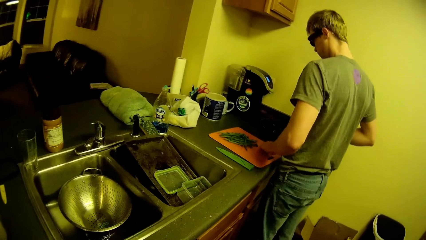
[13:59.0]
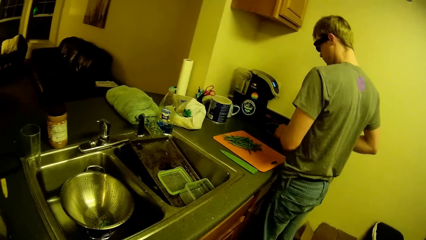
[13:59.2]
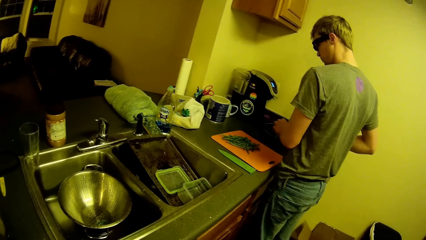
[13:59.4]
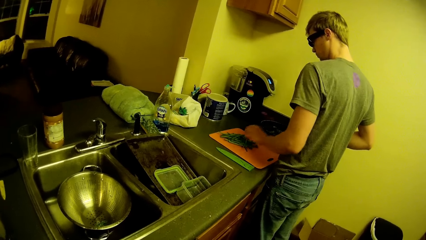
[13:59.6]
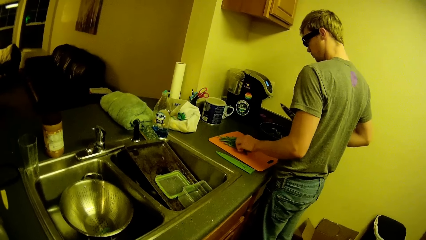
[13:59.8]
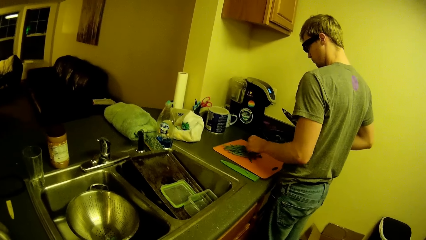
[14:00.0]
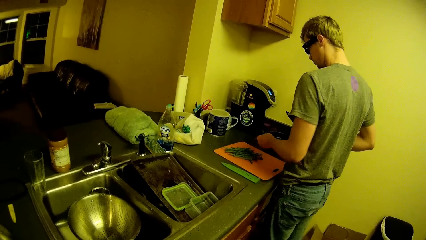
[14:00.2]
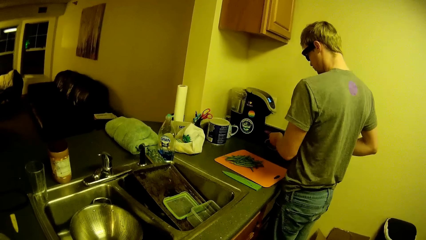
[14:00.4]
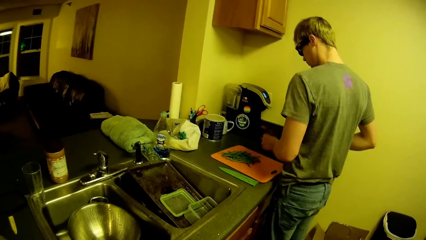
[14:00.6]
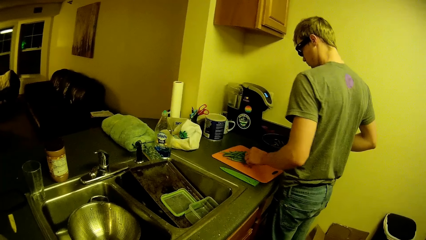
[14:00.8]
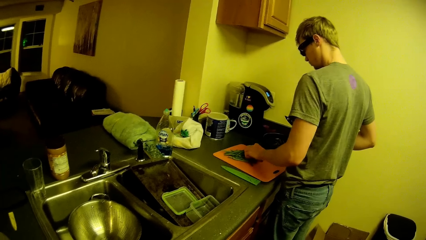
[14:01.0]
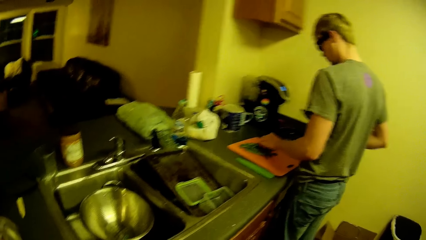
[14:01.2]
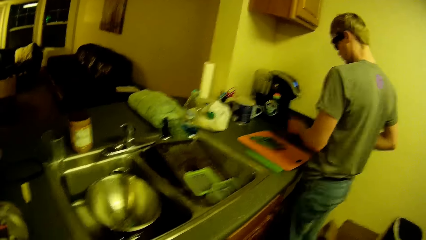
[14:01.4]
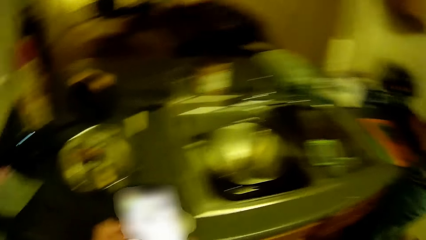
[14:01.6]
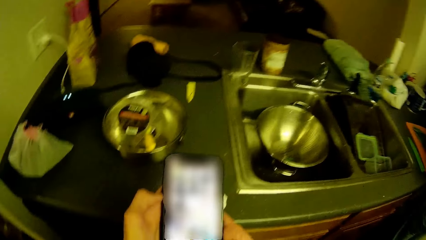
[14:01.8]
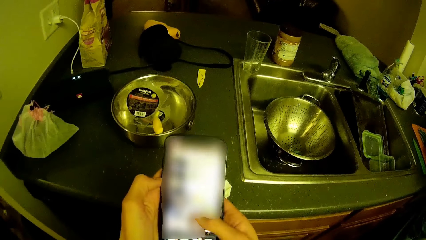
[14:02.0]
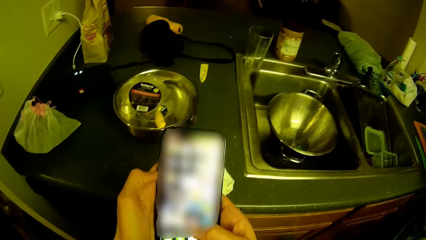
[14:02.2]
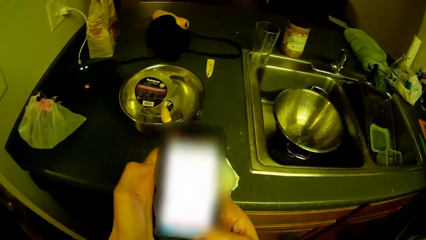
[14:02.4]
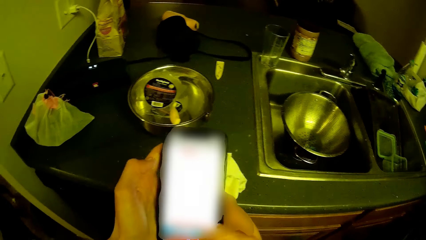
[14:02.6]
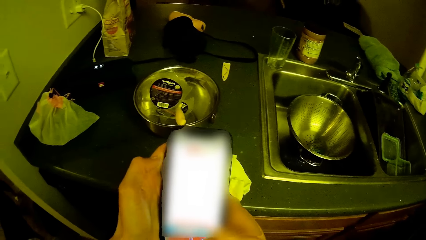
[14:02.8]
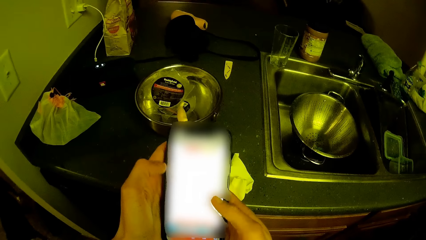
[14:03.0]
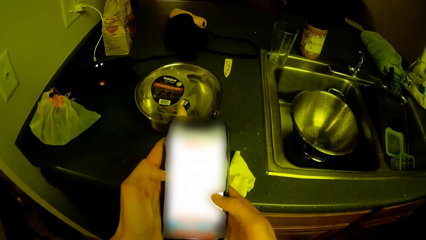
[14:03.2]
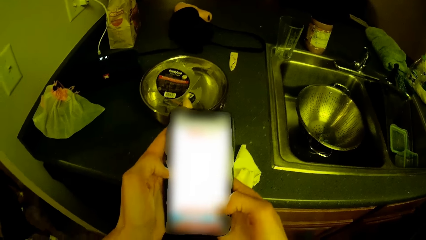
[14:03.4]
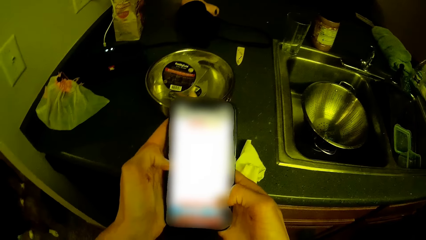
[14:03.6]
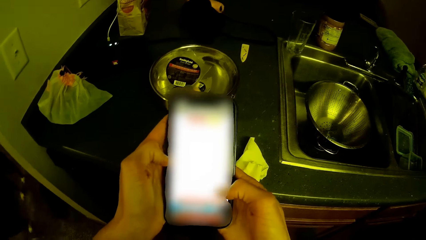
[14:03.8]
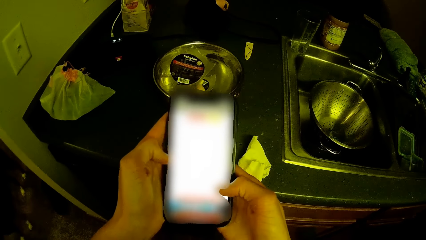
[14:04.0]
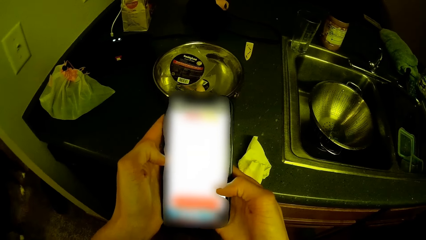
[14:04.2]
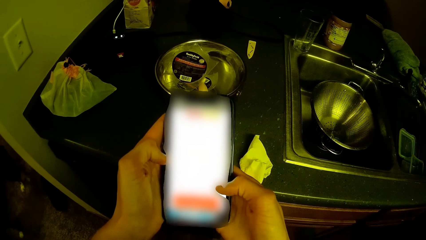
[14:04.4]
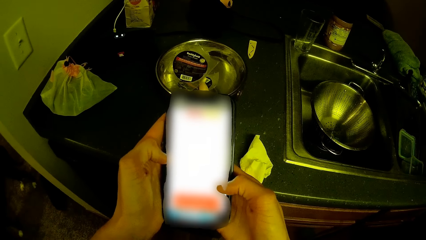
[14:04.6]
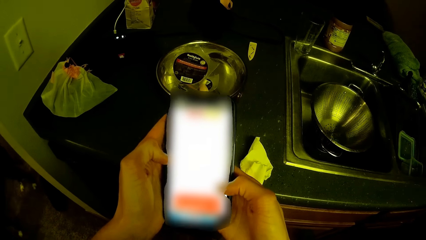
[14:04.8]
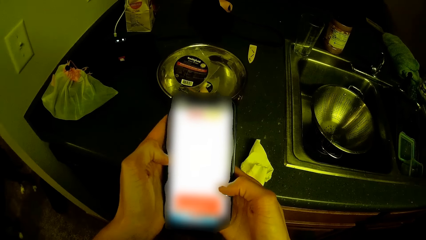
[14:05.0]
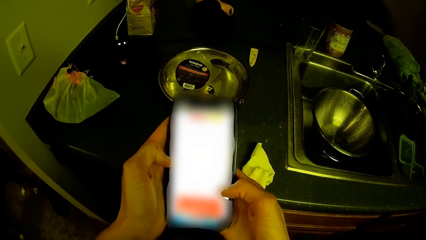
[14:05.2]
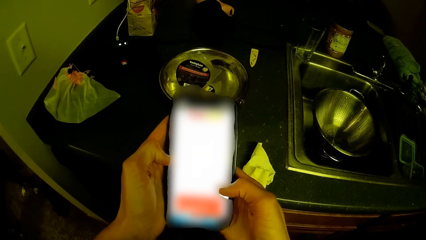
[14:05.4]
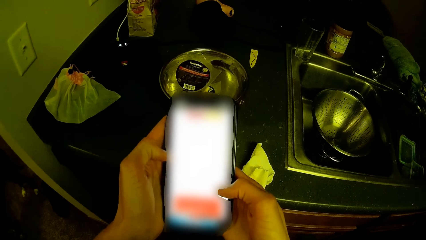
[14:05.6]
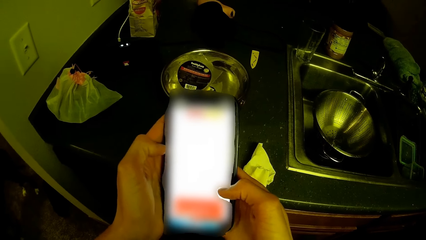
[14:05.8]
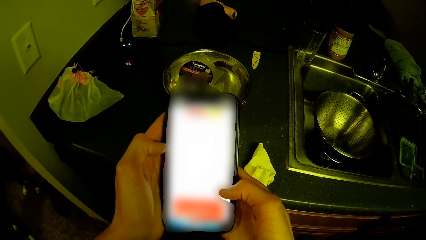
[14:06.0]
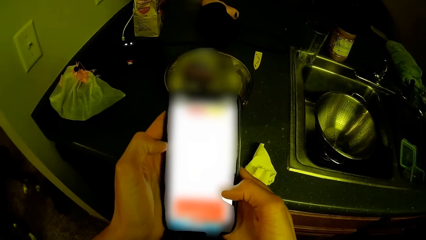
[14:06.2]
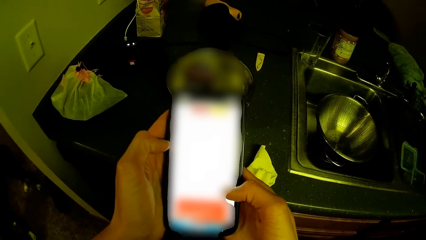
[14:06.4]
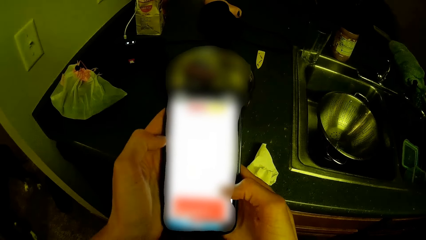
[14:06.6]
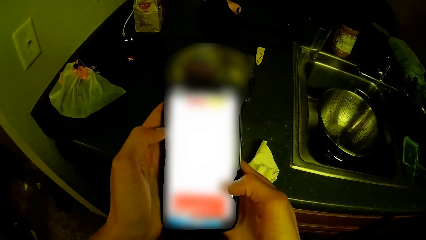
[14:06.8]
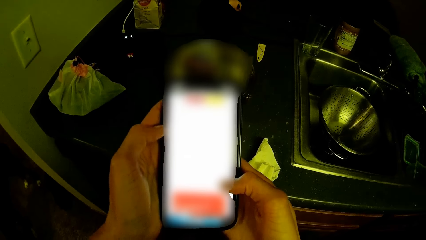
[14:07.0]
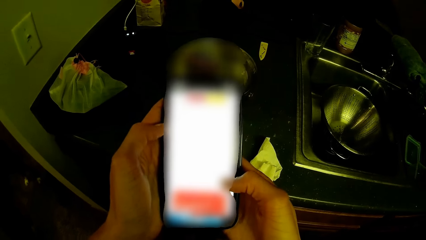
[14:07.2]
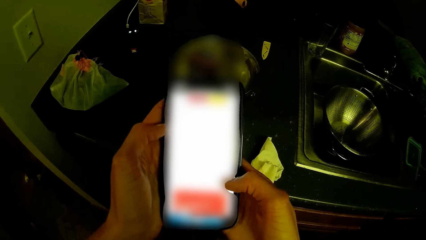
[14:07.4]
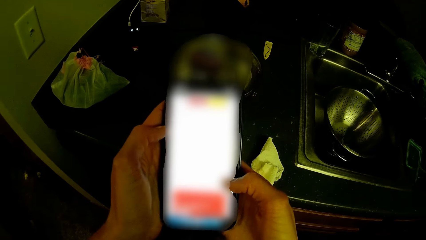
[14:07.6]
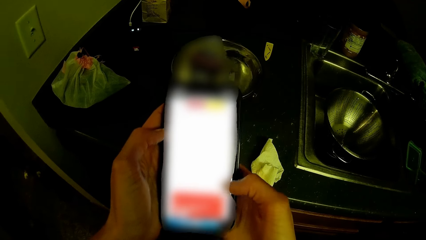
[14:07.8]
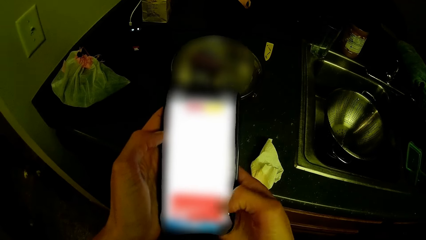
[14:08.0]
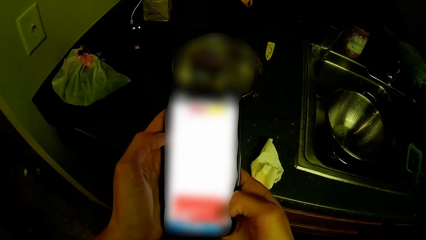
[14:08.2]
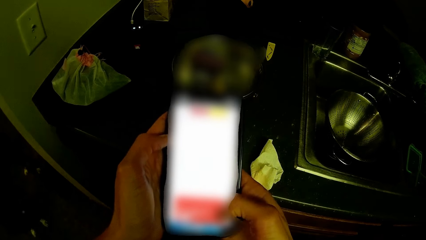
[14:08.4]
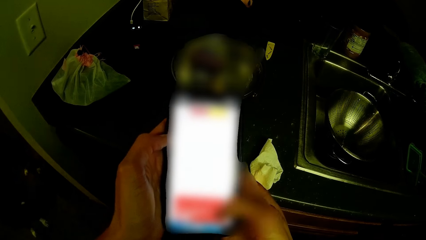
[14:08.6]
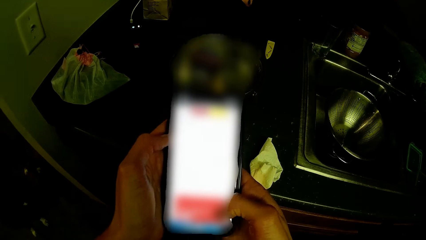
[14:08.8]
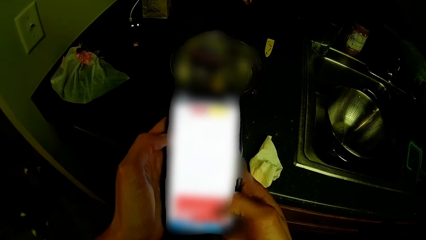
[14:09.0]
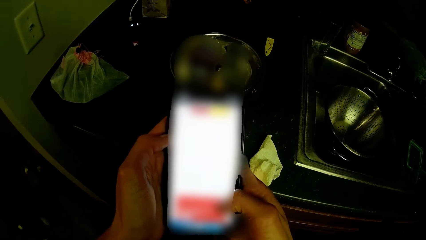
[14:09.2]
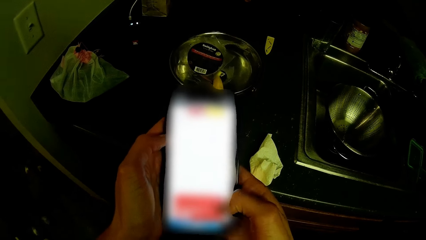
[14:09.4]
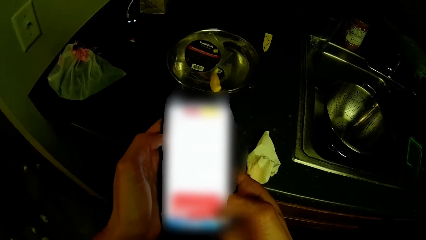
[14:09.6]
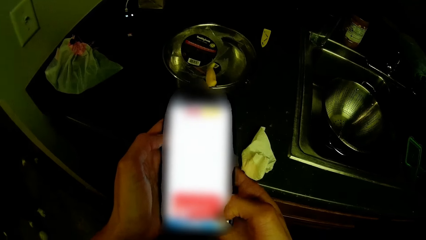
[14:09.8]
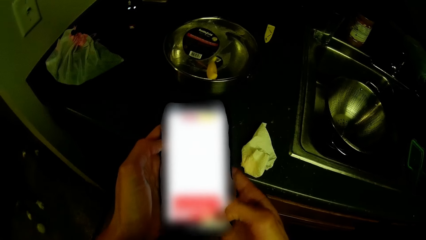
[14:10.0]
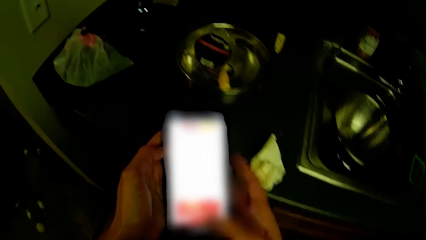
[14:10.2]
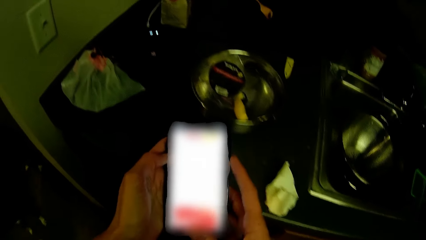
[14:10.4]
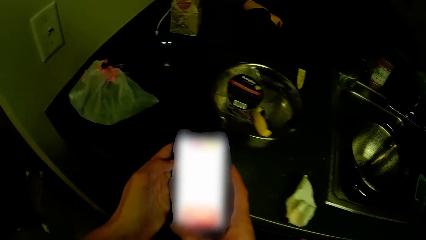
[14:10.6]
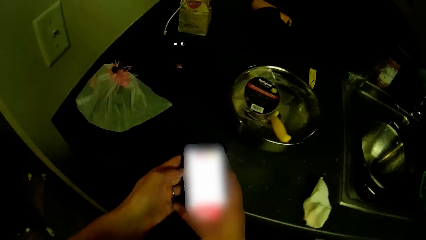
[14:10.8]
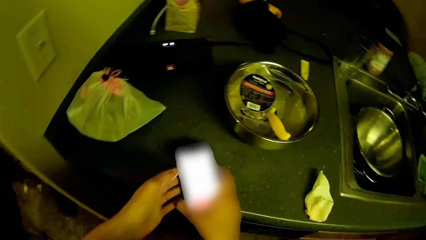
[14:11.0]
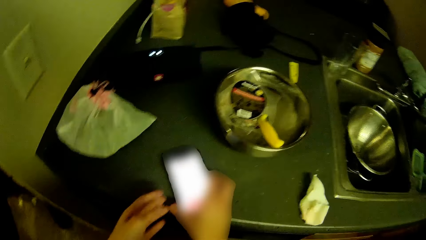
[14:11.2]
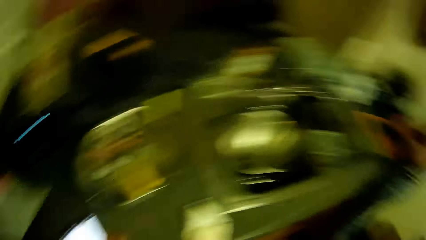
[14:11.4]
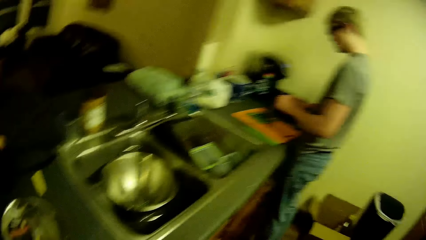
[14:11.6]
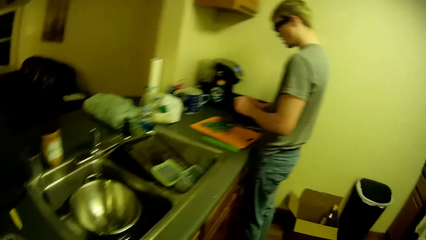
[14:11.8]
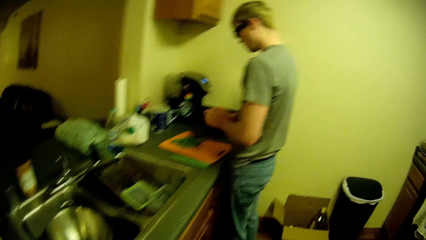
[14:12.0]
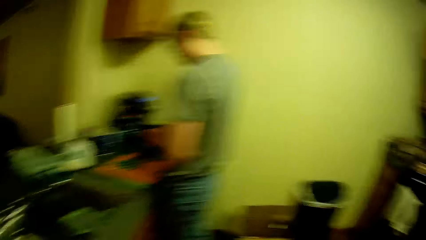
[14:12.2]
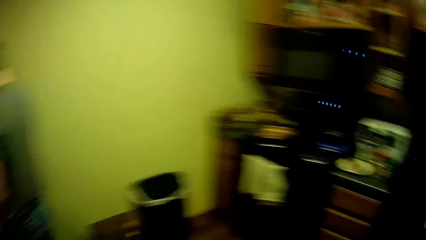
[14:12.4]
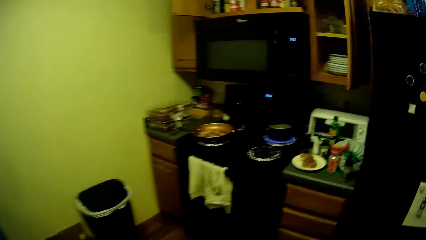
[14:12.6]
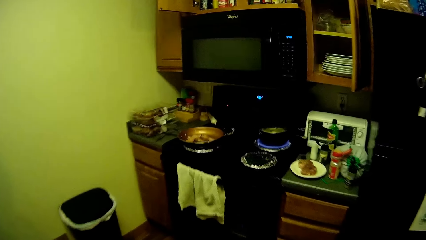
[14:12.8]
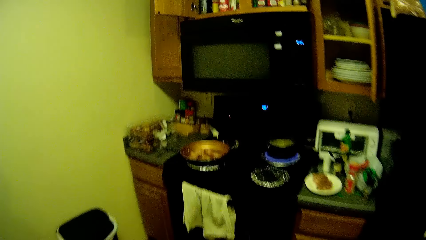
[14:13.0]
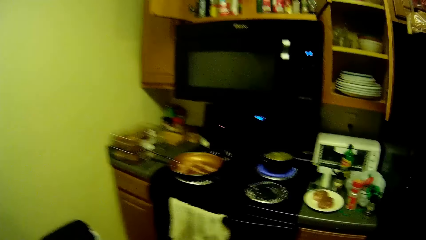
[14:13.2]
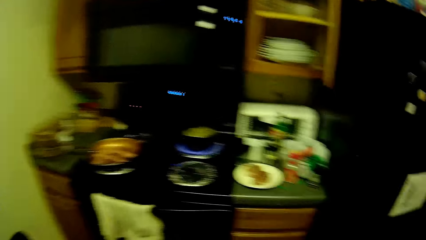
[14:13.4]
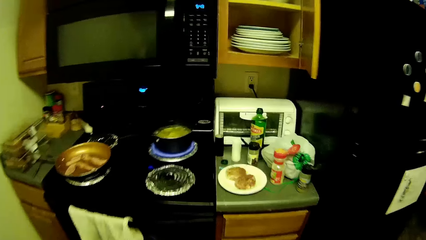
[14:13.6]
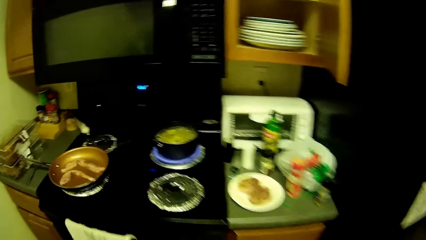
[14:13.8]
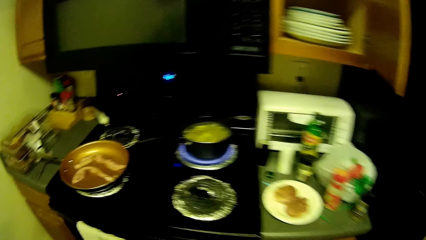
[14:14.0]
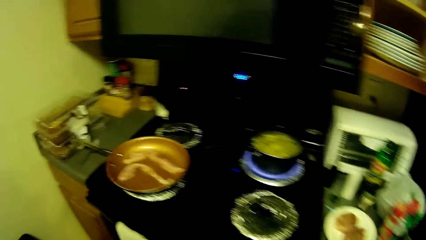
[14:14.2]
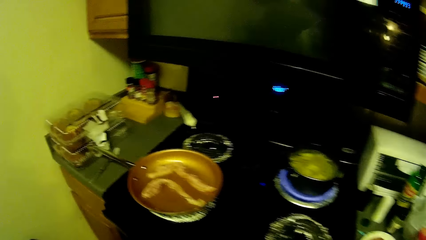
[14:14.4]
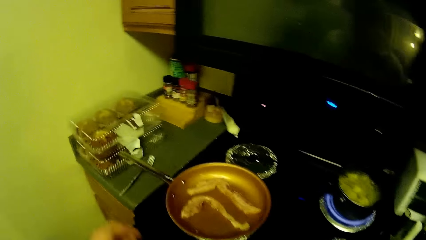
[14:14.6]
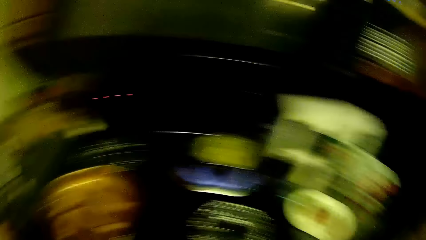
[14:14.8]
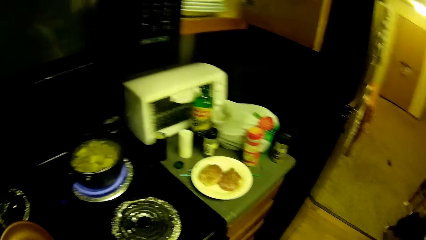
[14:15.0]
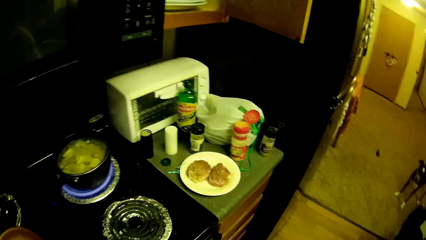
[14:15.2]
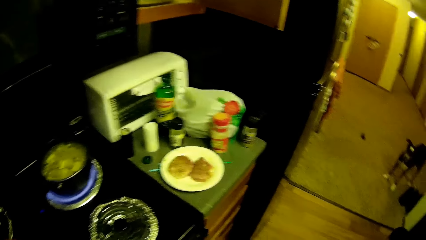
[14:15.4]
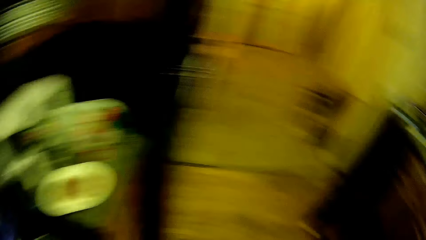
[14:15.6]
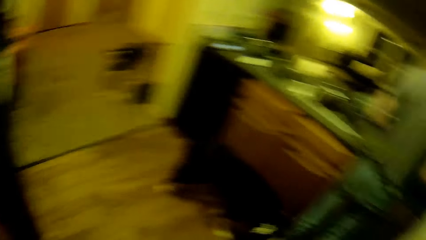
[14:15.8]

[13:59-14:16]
The camera wearer looks at a man. The man picks something. The camera wearer chats on the phone. They drop the phone on the kitchen slab. They walk in the kitchen.
